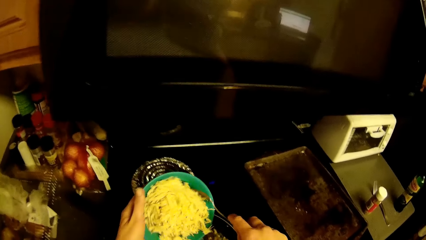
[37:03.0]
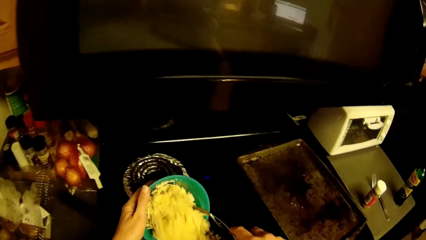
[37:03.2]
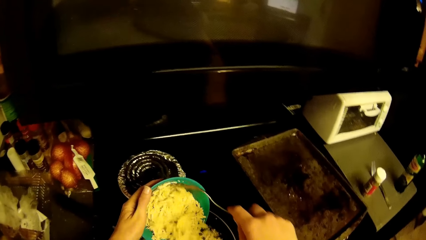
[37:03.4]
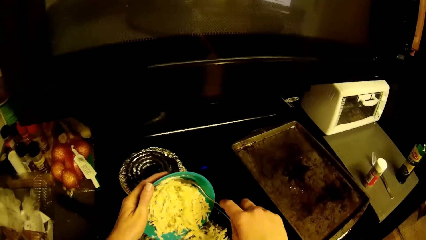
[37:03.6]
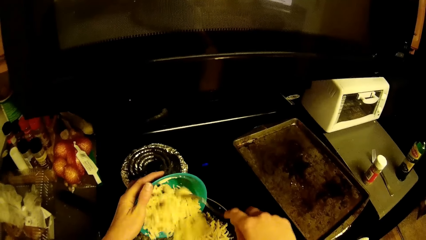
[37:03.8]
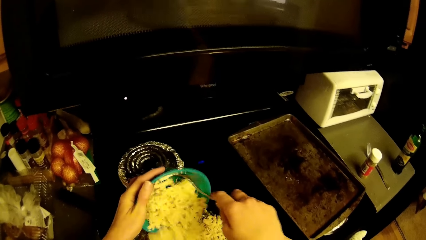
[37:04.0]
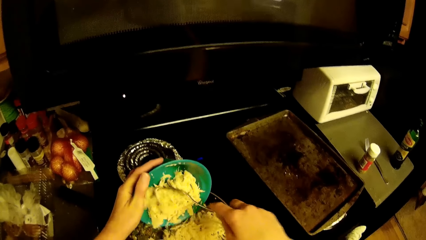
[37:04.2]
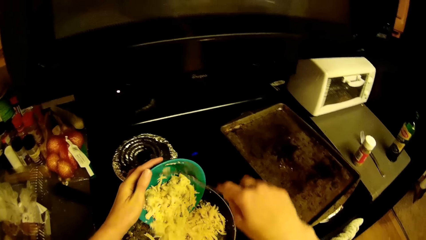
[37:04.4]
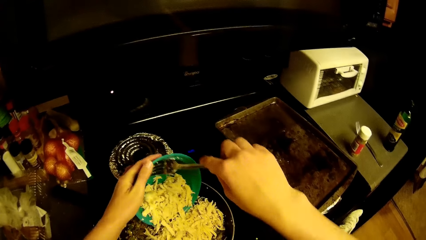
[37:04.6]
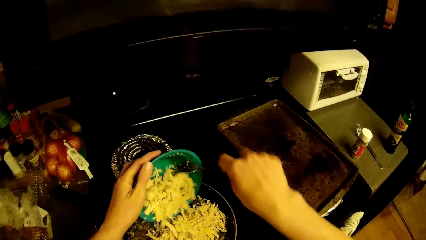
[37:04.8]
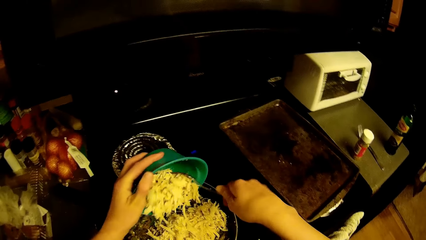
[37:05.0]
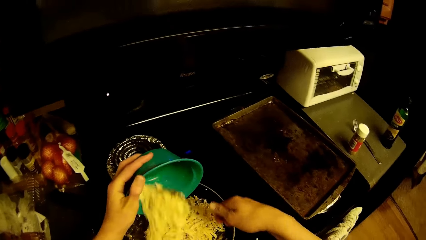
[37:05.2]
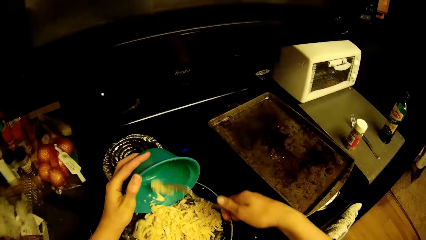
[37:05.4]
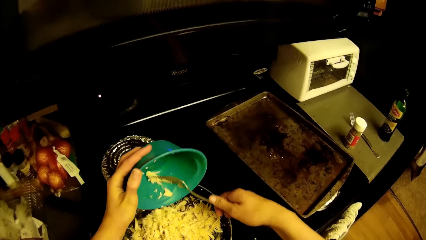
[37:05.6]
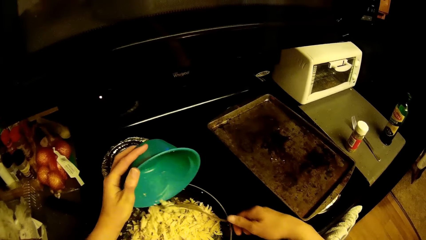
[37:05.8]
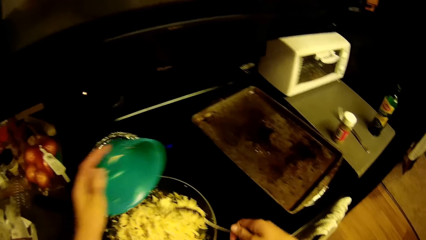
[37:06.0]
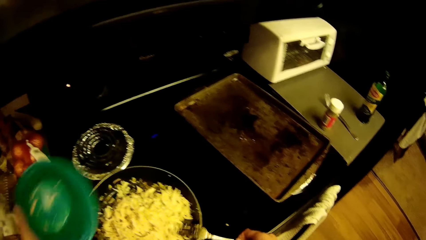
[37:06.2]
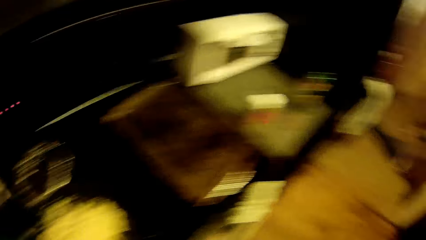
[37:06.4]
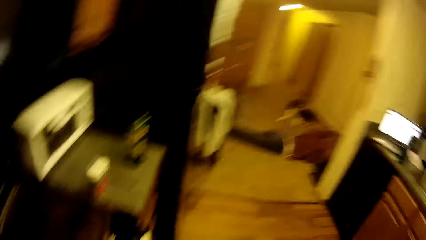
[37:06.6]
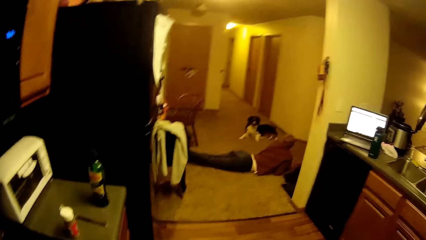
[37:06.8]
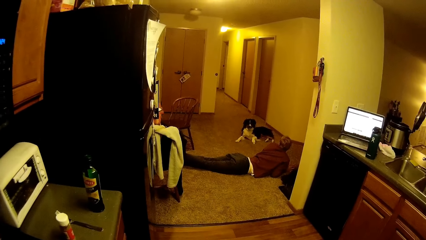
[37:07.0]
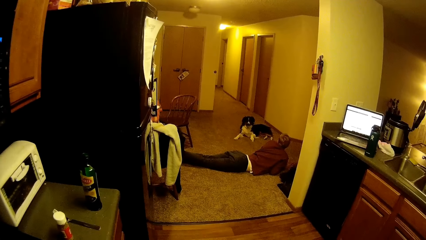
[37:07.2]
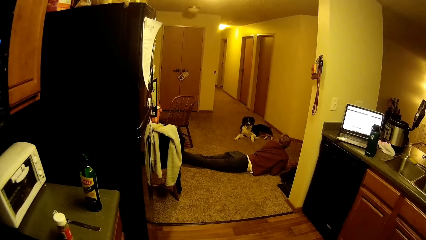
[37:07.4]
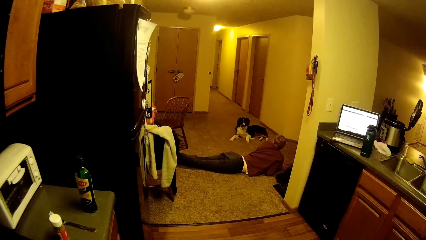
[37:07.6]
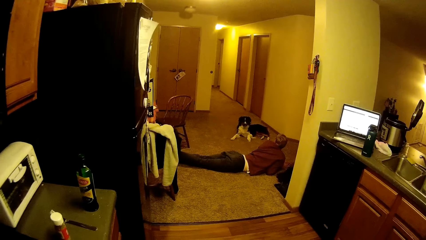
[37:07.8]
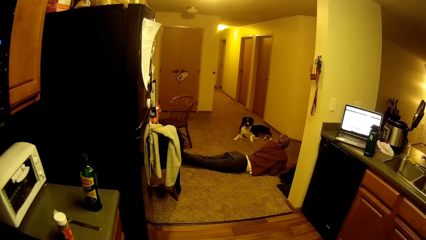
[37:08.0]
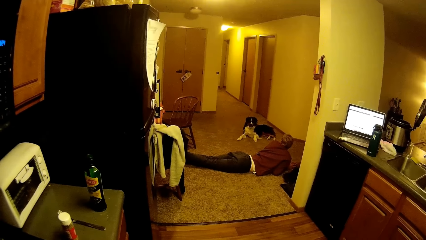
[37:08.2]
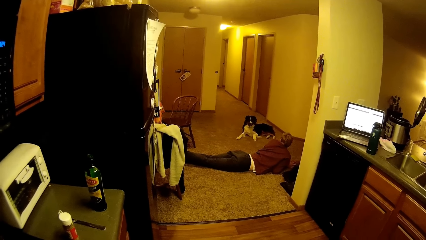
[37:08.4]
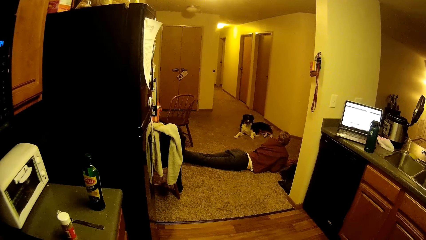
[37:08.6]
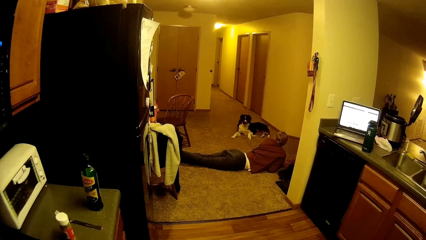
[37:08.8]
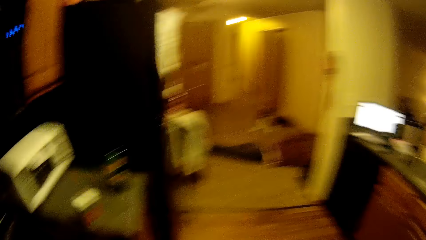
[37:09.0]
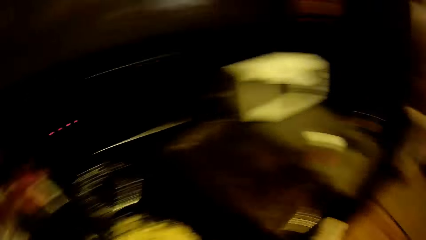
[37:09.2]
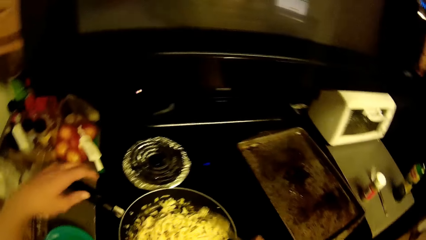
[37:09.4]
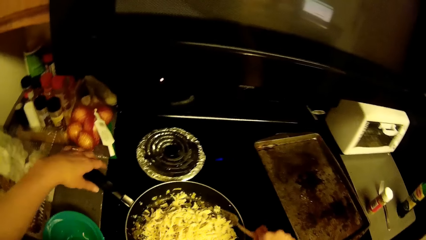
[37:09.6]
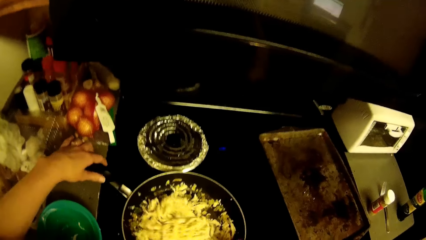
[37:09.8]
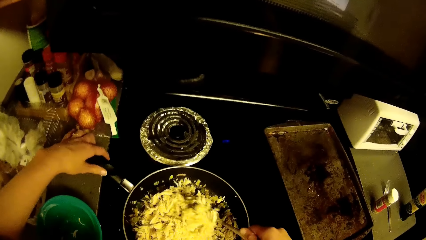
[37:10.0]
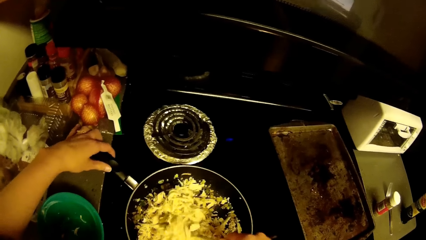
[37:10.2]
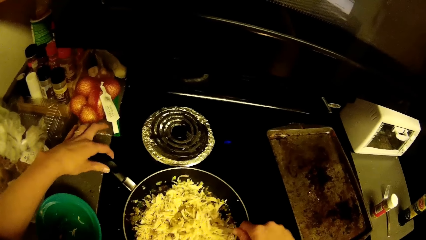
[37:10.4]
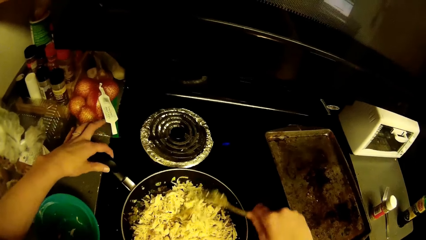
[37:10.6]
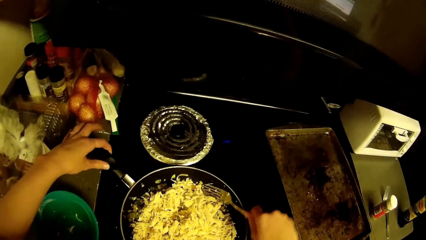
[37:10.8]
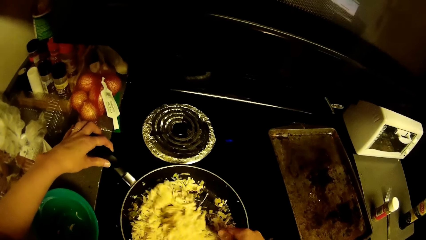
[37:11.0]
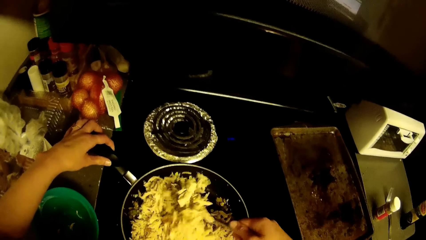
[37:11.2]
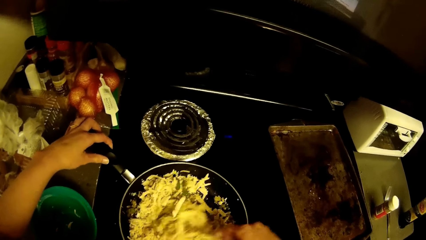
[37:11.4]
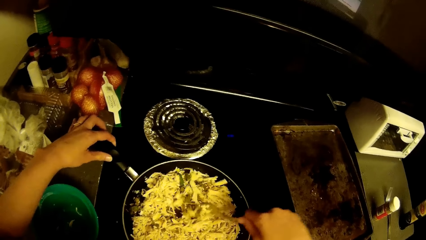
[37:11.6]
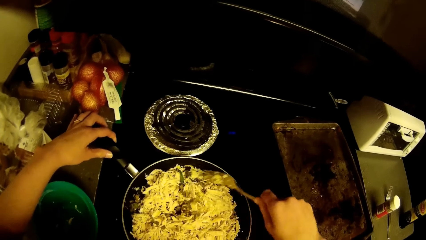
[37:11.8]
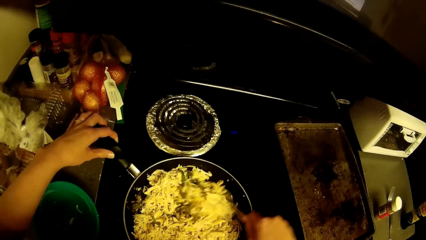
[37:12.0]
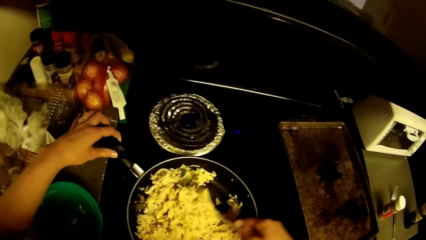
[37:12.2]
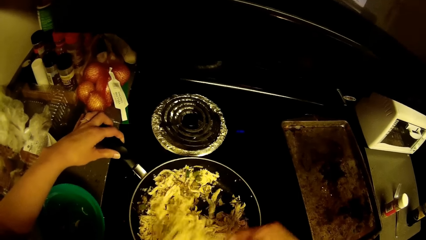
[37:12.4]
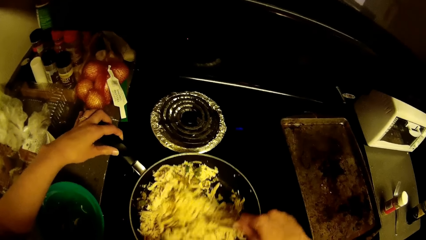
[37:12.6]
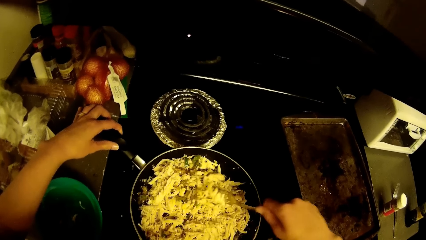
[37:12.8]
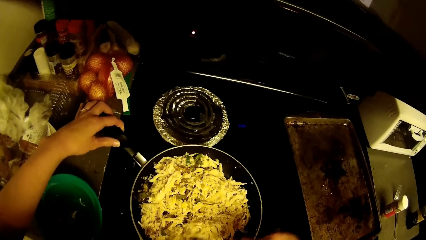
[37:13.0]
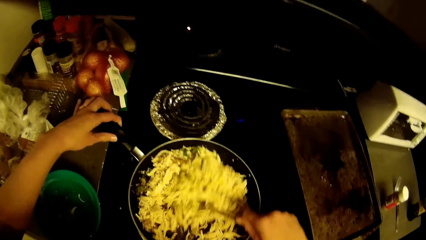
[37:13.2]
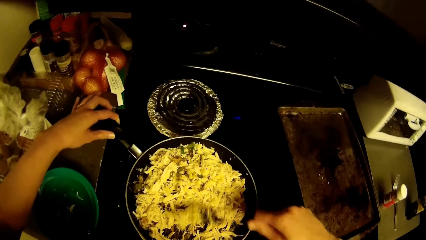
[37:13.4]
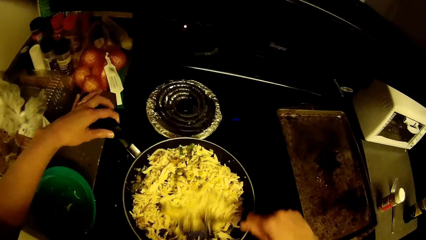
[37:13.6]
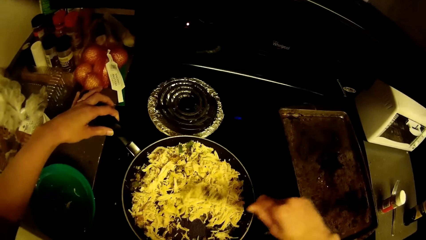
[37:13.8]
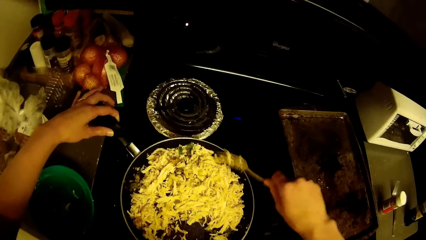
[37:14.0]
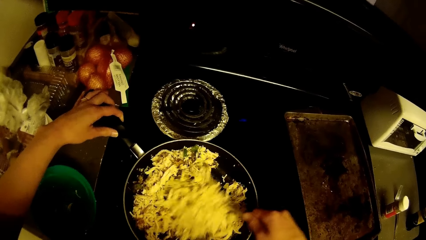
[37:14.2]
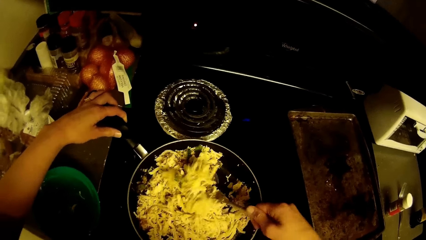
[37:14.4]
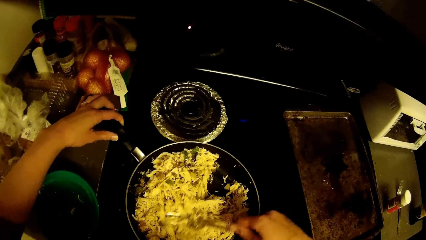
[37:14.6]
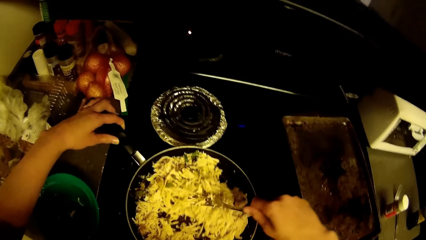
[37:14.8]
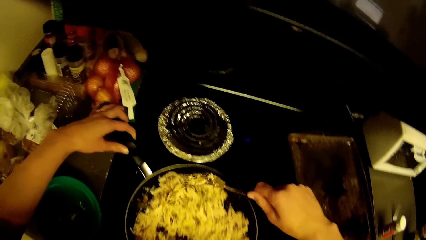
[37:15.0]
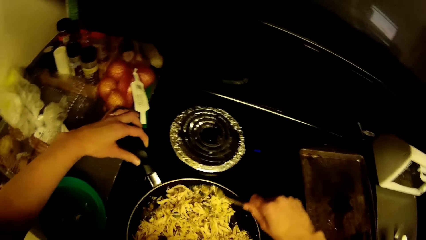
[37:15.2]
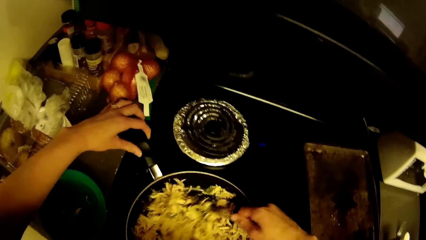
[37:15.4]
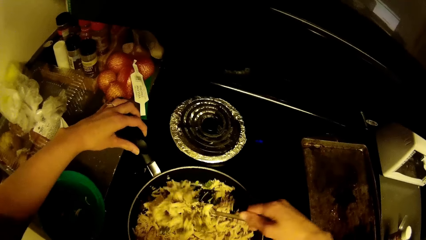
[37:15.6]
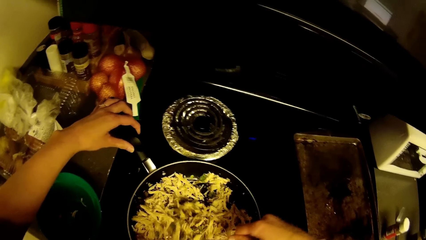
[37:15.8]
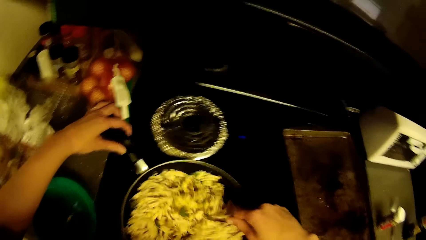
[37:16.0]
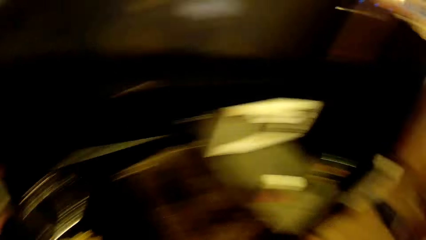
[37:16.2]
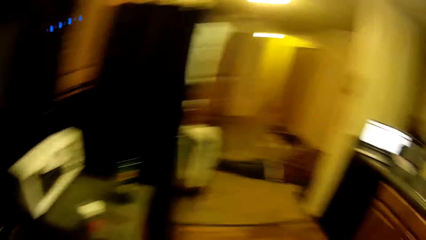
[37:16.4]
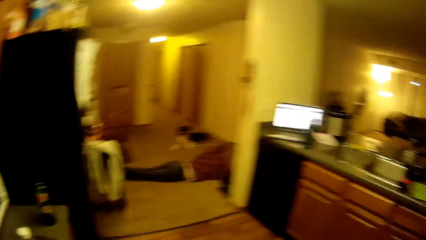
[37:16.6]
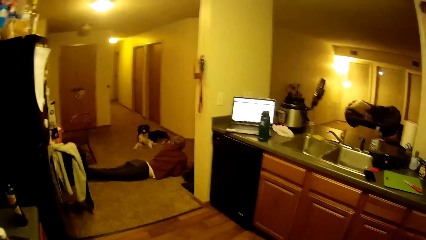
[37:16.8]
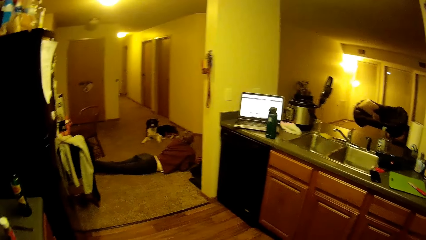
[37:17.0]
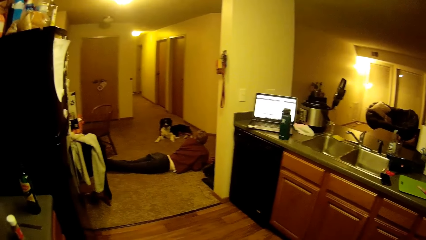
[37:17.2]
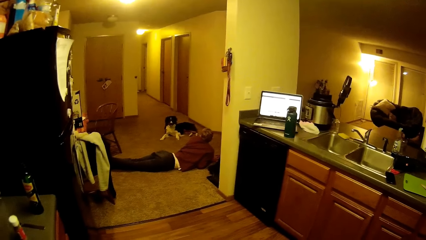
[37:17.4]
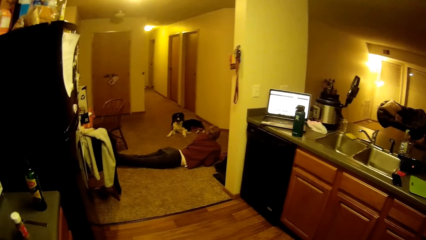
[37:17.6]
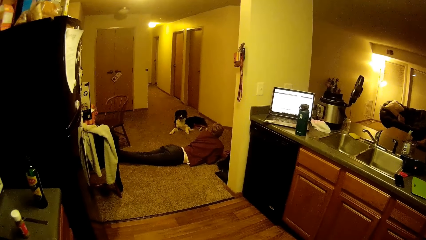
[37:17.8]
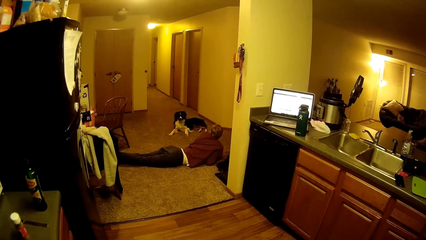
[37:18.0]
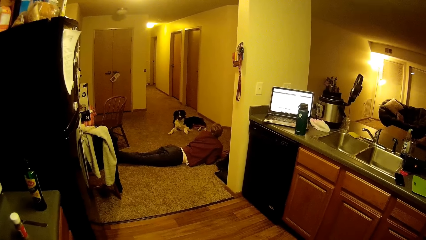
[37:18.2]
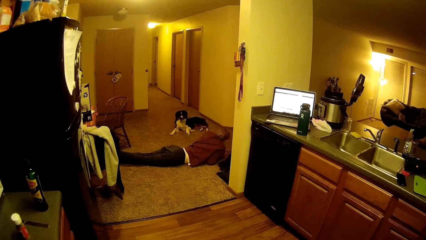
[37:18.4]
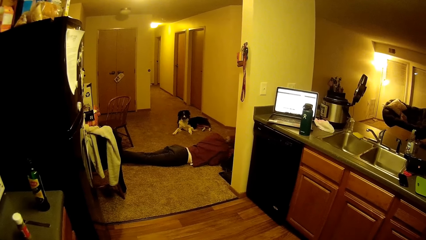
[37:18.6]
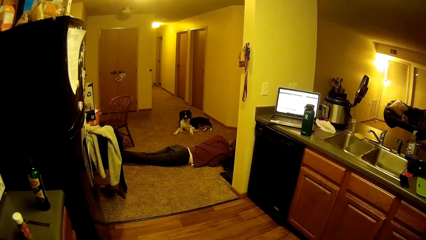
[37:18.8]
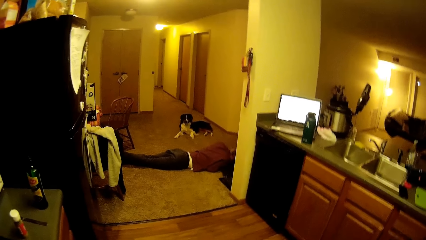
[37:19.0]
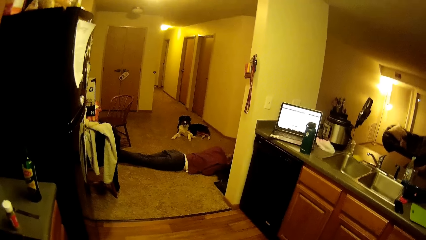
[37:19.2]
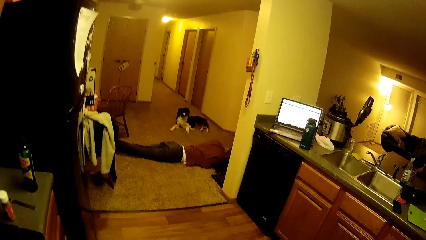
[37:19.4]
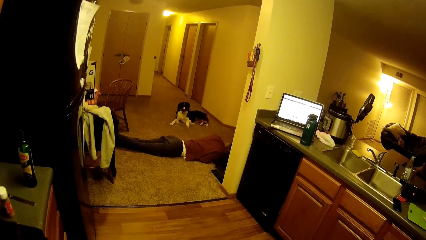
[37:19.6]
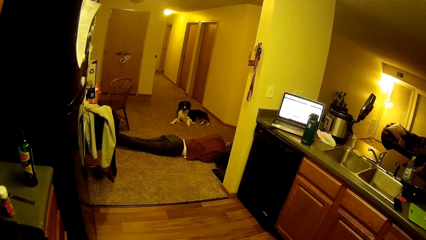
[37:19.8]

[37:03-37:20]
The camera wearer pours the sliced cabbage from the plastic bowl into the frypan on the cooker. A man lies on the floor. The camera wearer stirs the content in the frypan with the fork on his hand. The man lies on the floor.
